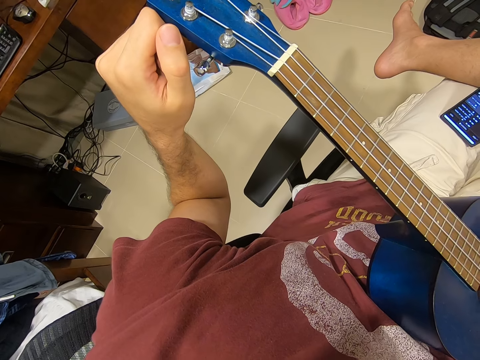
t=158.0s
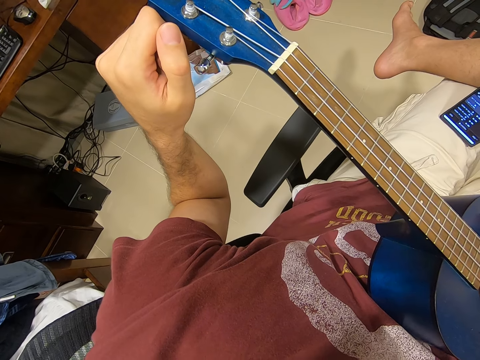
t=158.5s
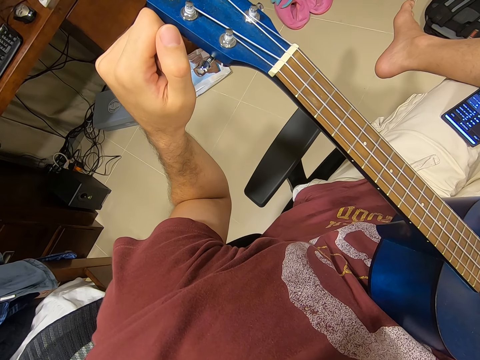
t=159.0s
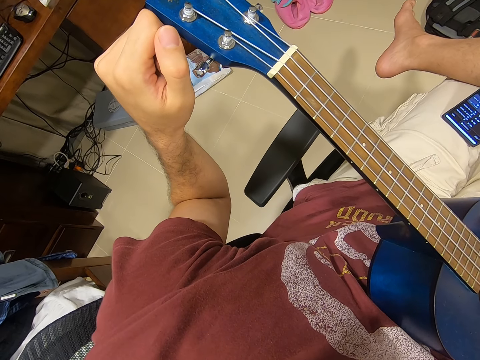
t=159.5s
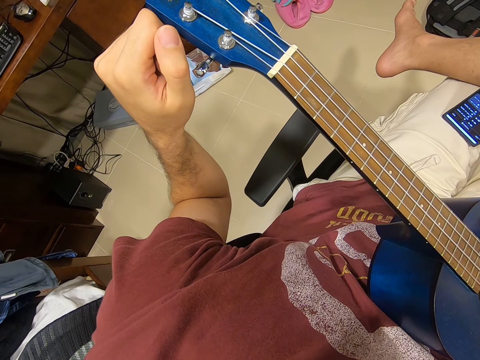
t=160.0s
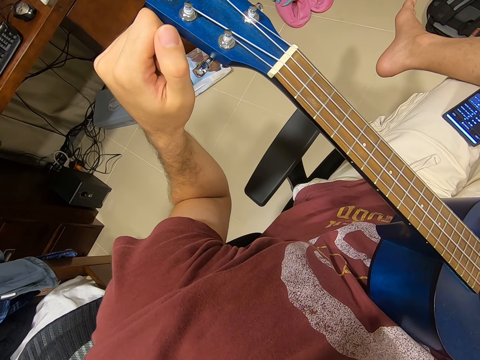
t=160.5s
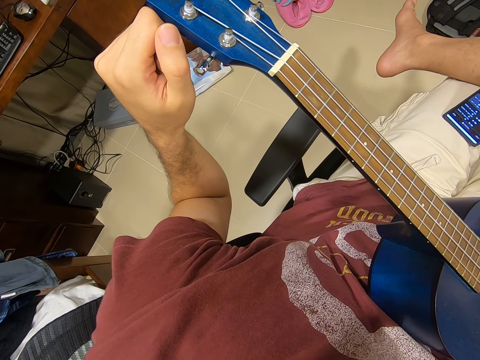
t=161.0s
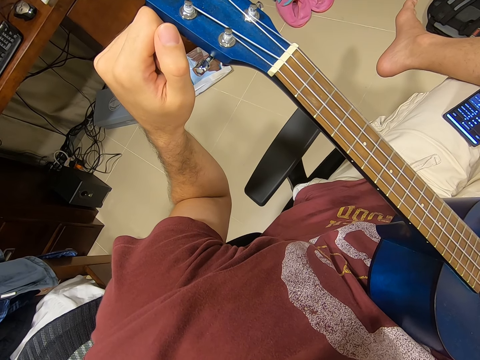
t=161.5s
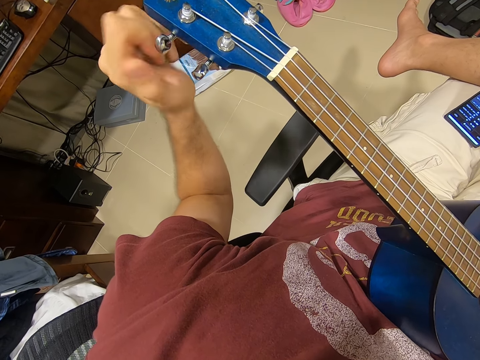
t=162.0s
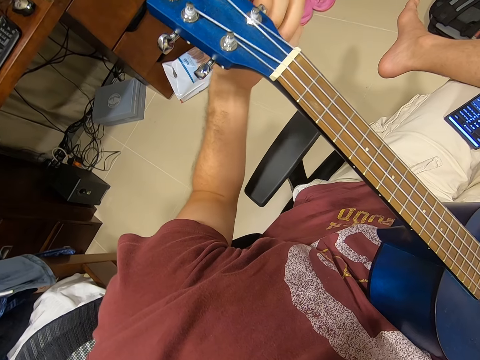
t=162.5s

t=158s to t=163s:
The camera wearer removes his left hand from the tuning key.

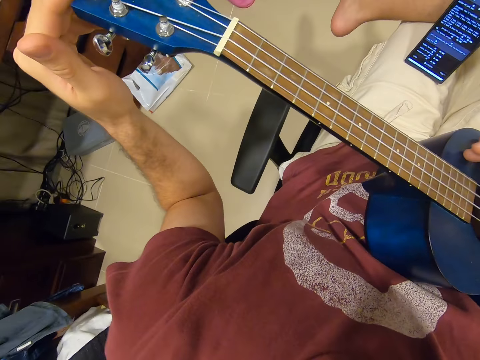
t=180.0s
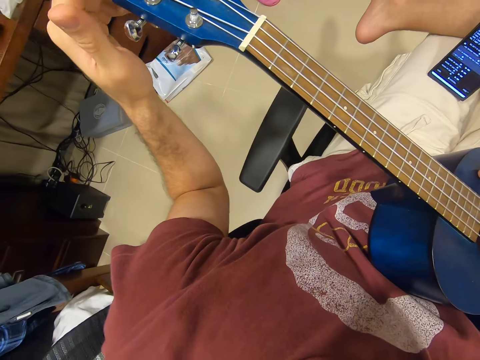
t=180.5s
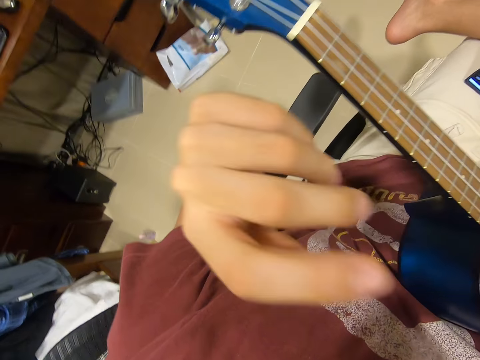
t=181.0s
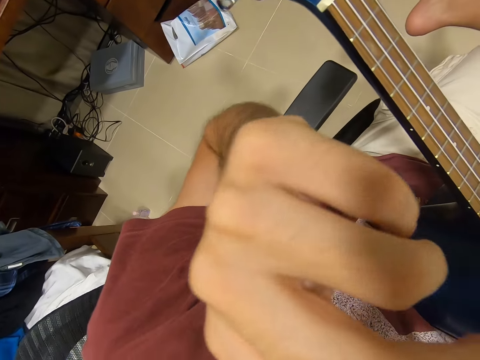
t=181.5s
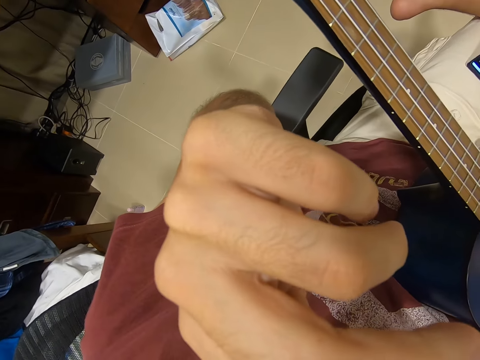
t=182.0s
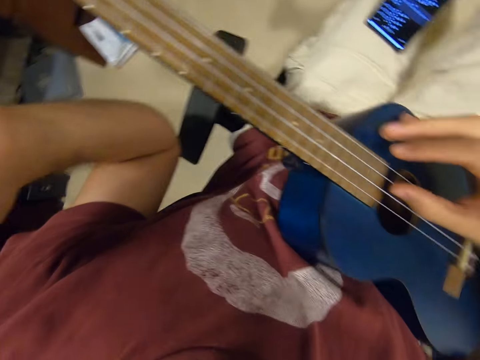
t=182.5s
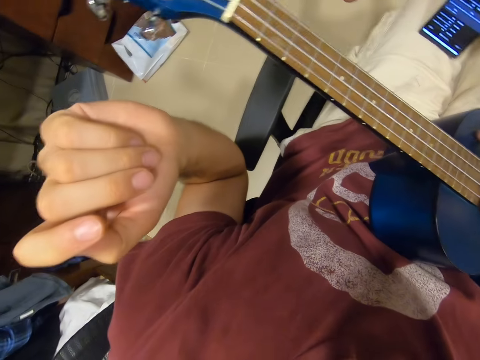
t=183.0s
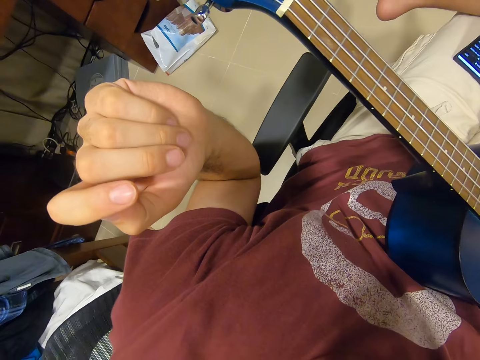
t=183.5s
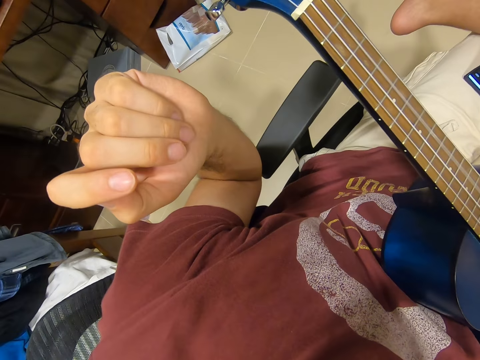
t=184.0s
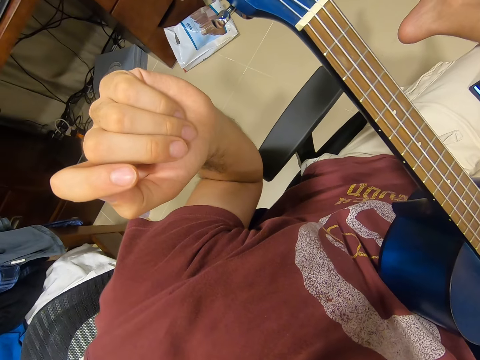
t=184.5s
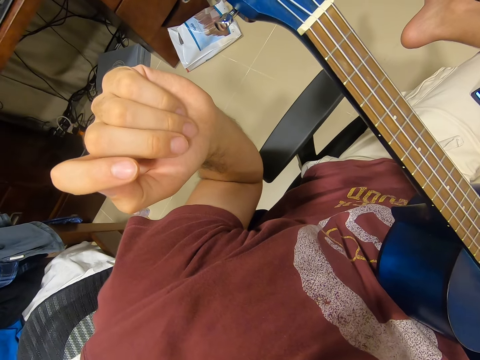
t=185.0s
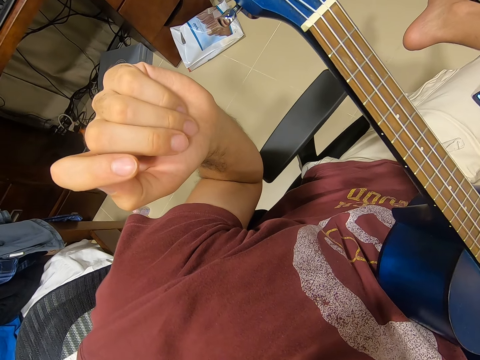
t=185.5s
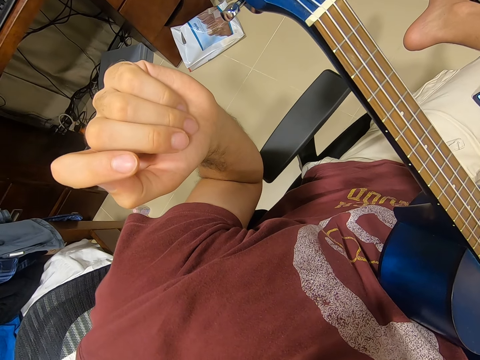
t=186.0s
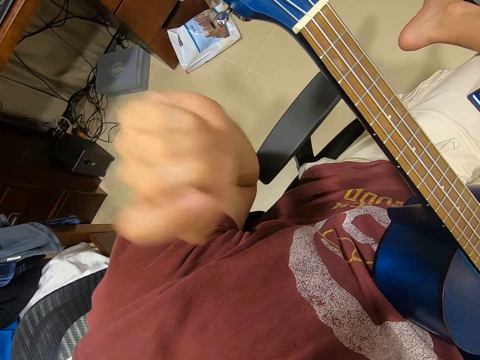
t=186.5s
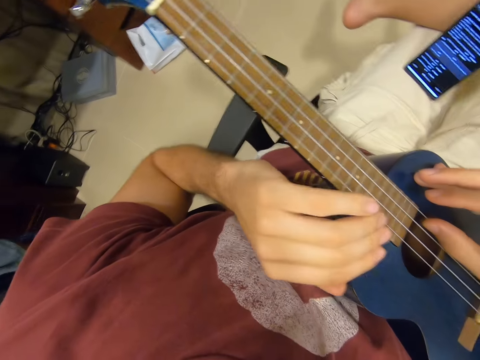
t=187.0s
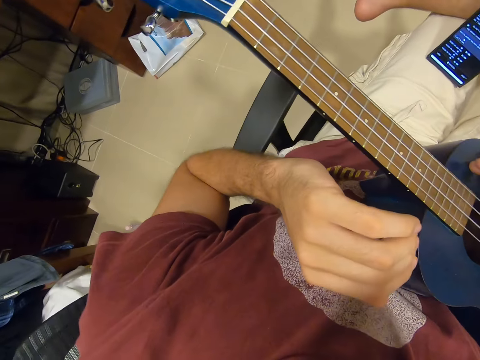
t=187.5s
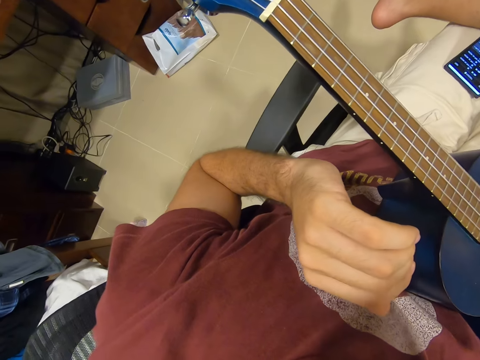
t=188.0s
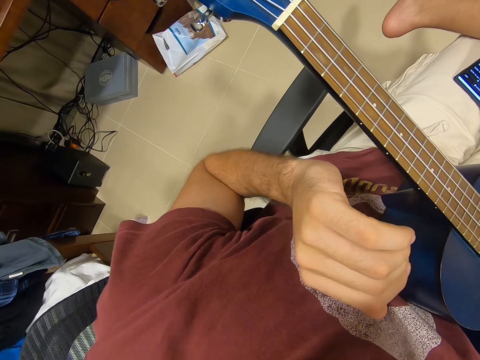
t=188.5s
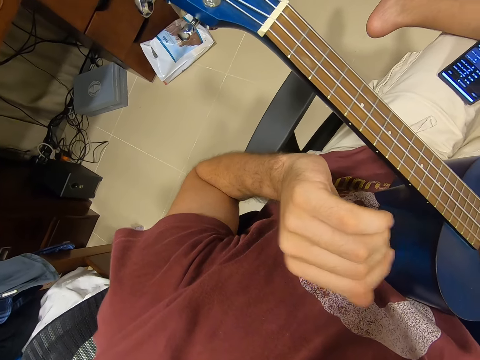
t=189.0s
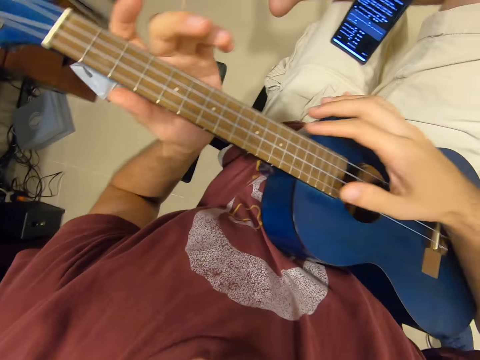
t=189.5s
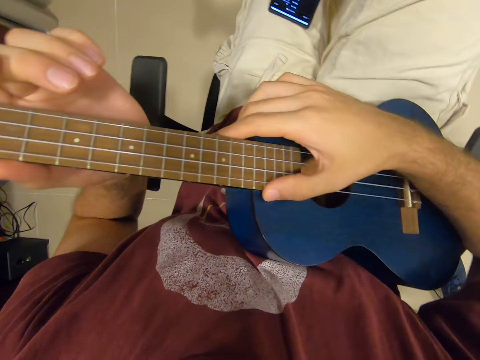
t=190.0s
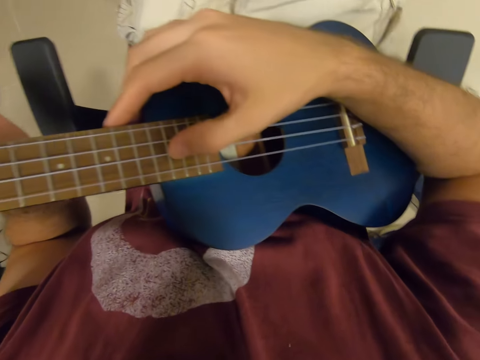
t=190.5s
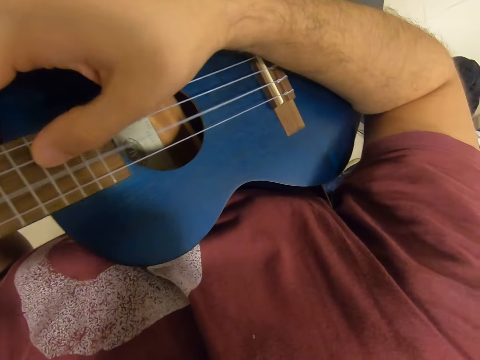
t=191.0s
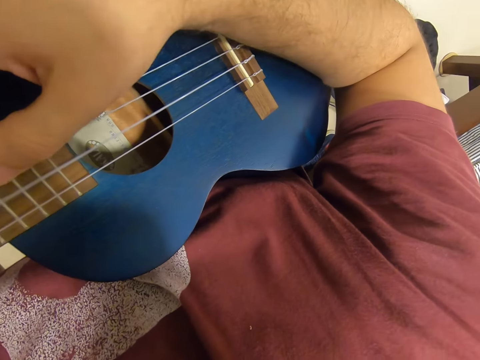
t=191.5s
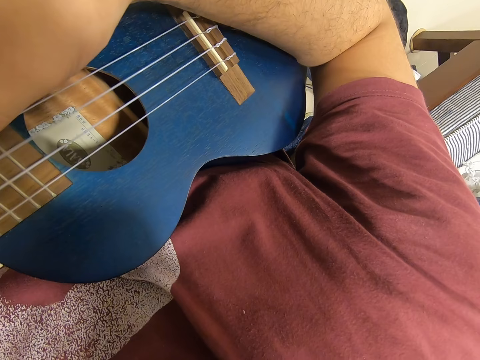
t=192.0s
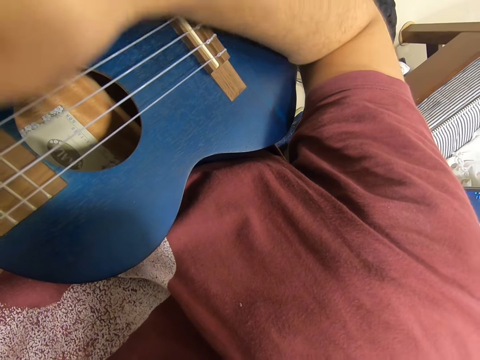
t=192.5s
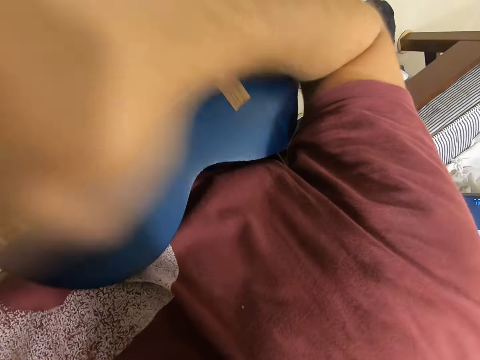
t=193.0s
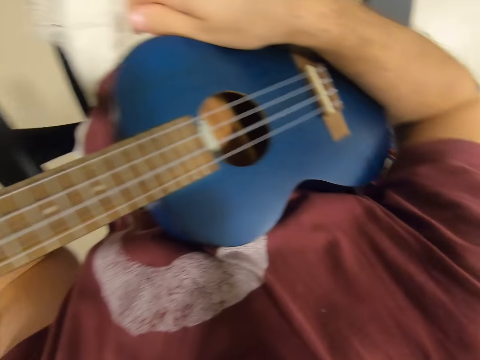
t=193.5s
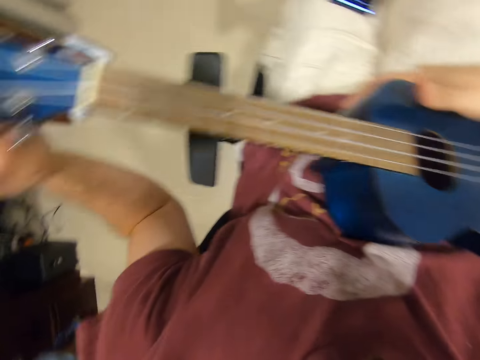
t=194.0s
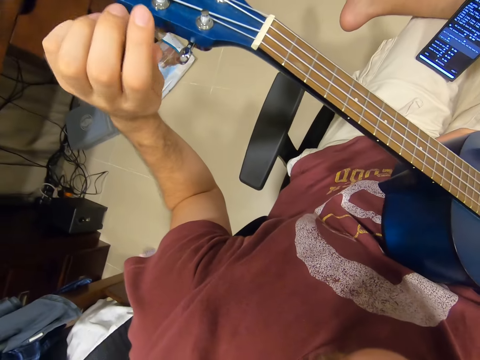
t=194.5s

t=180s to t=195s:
The camera wearer lifts his left hand. He touches something. He holds the guitar and plays the guitar.

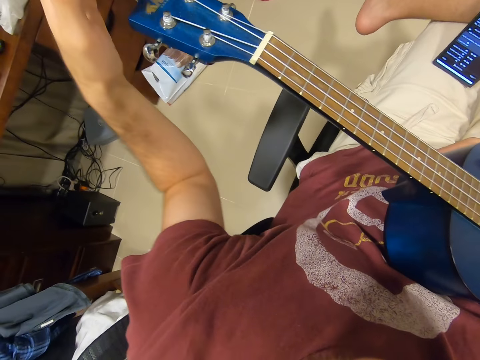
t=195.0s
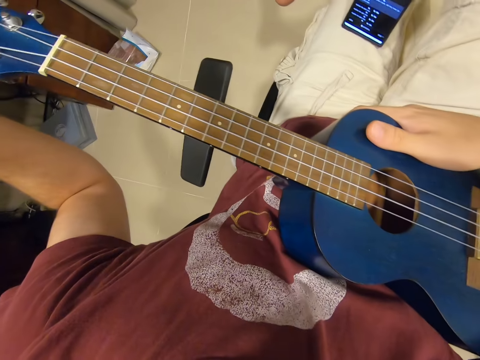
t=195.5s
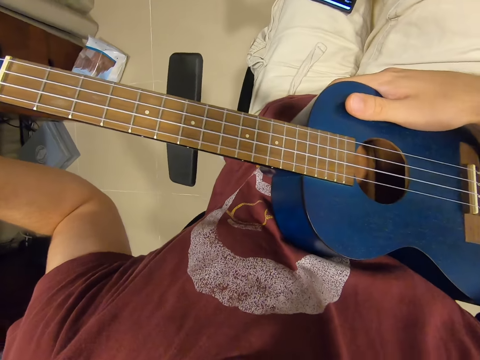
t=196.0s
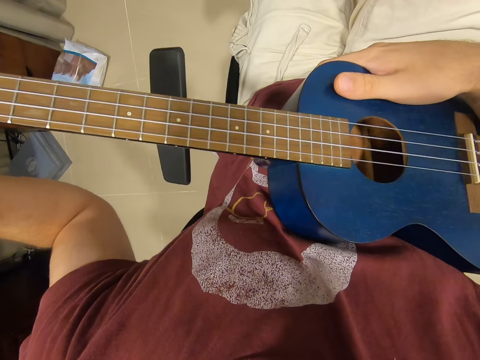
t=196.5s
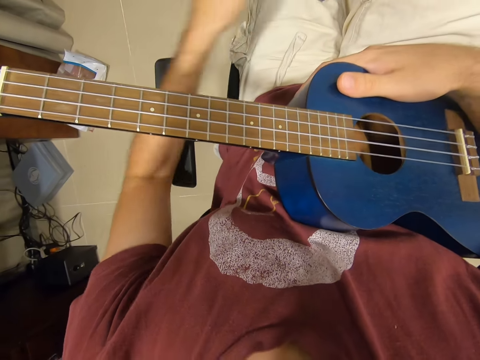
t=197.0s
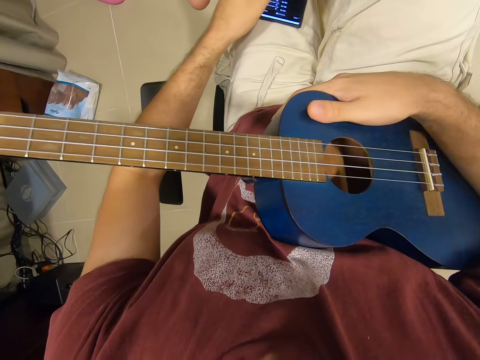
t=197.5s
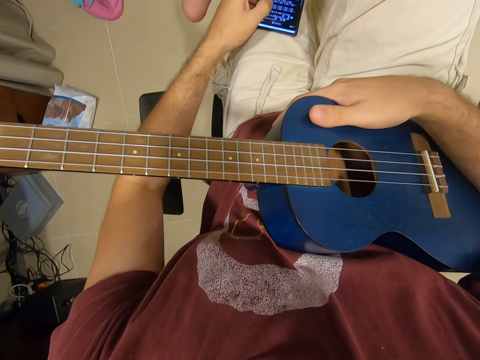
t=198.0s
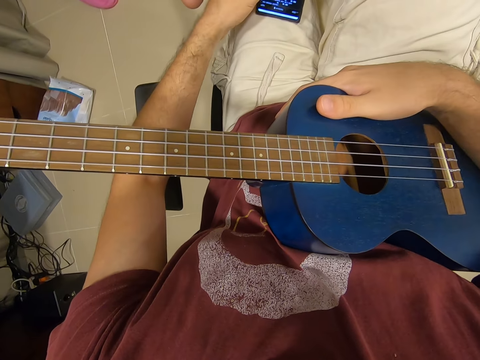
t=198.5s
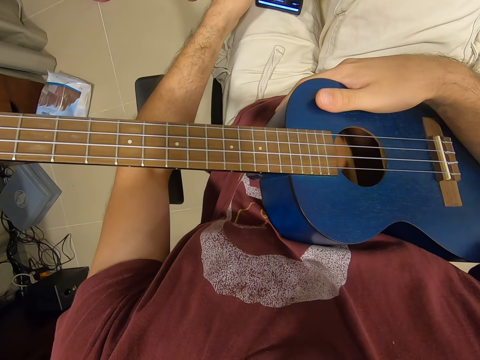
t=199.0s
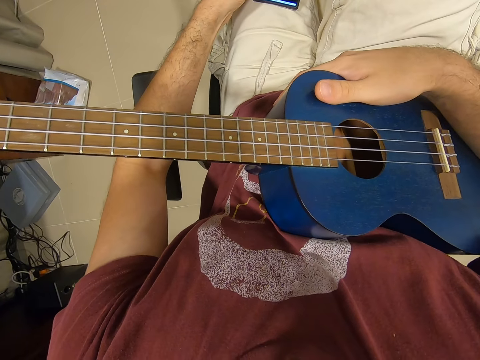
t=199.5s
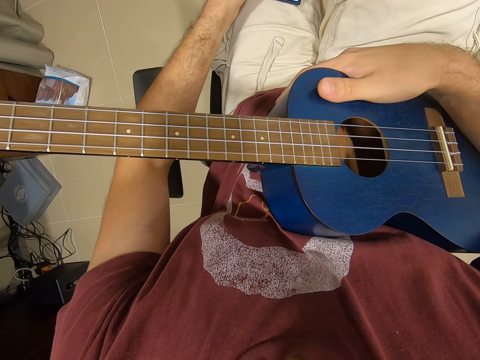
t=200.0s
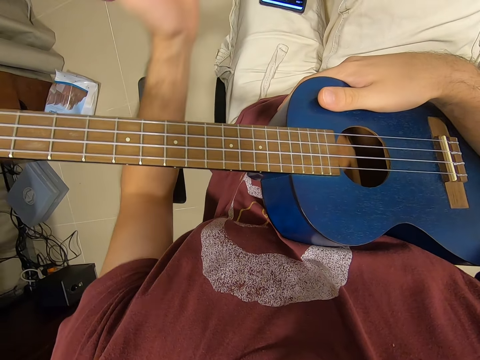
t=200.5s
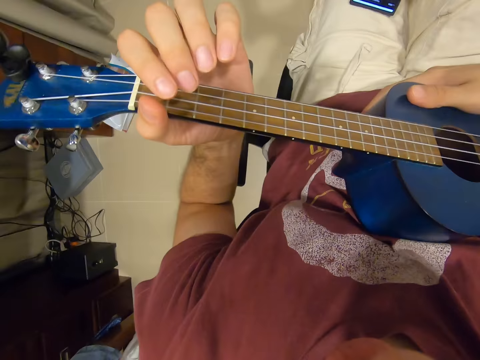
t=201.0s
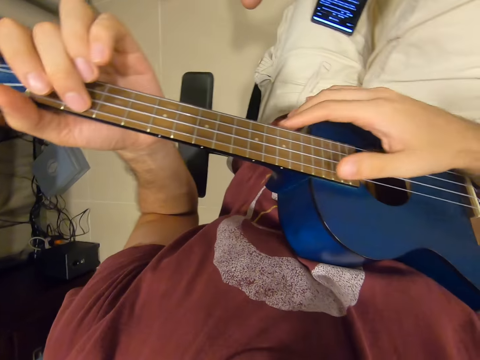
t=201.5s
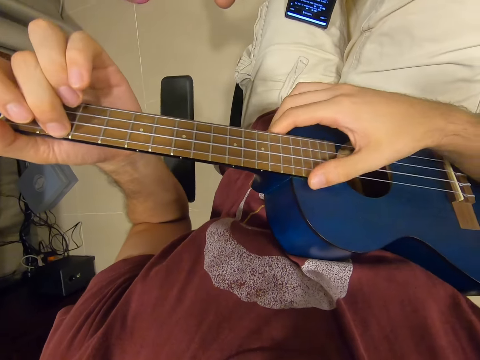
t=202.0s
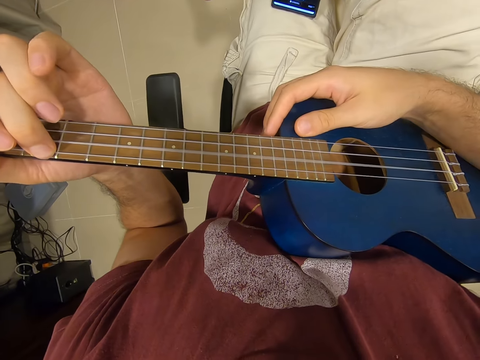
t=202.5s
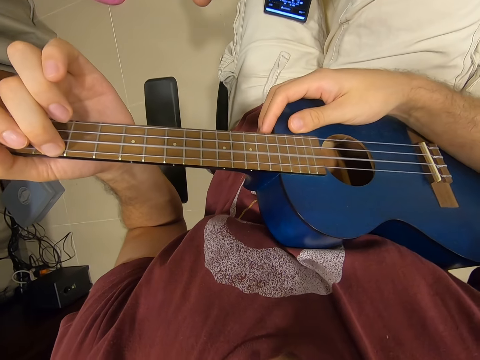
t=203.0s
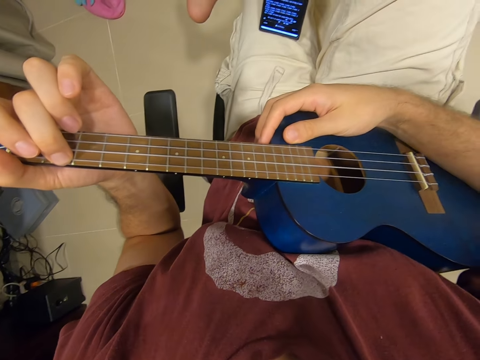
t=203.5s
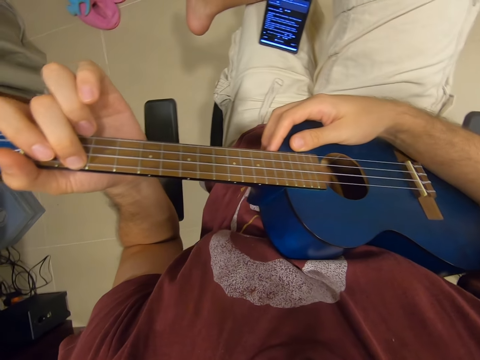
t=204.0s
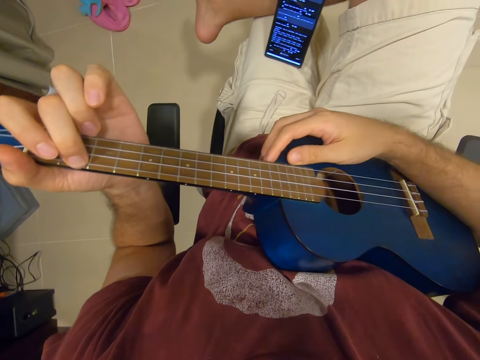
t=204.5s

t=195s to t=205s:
The camera wearer operates the phone on his lap with his left hand. He holds the guitar with his left hand. He plays the guitar with both hands.
